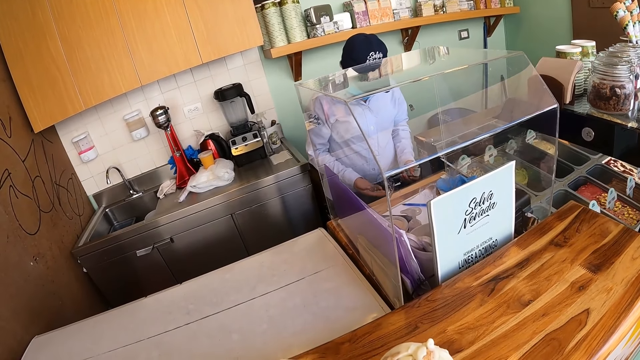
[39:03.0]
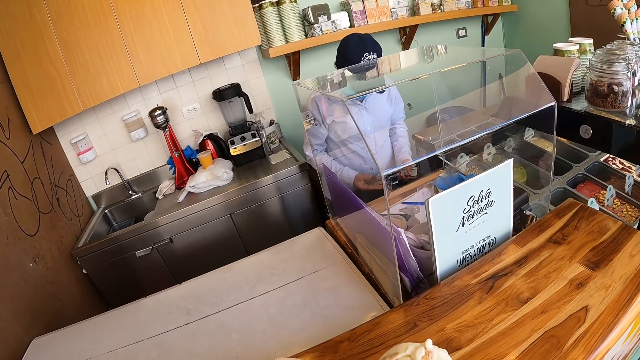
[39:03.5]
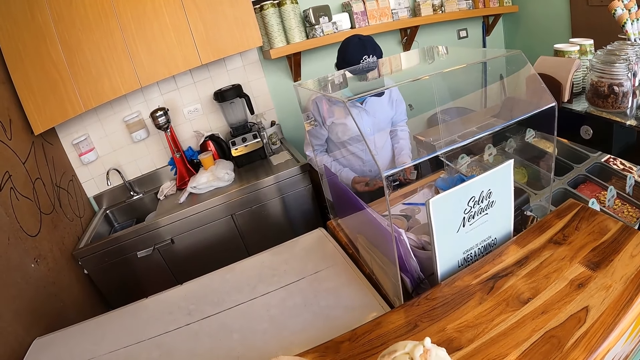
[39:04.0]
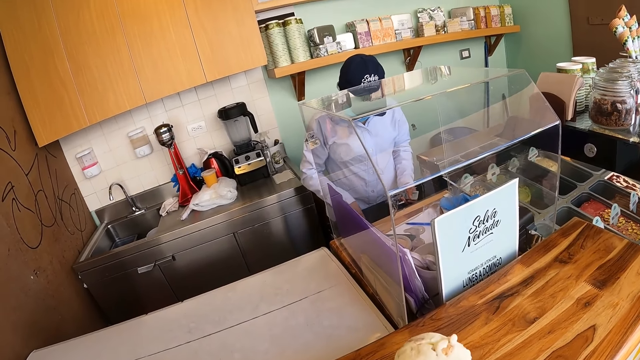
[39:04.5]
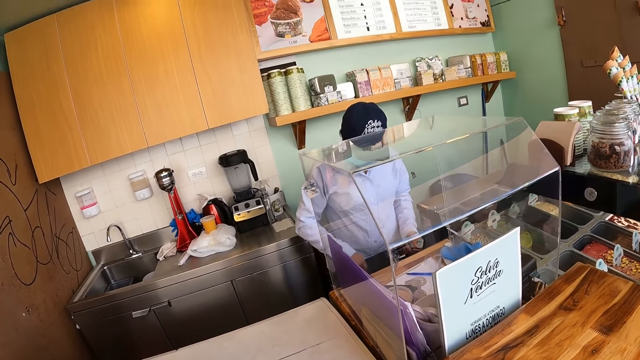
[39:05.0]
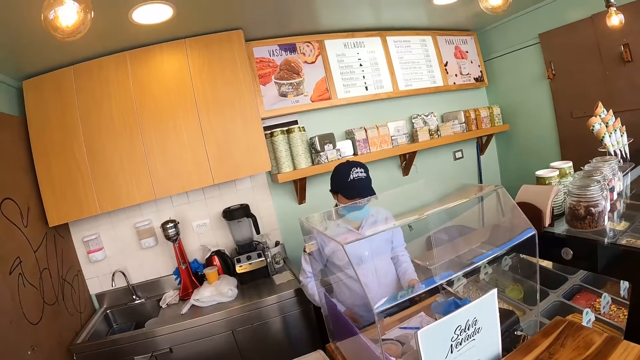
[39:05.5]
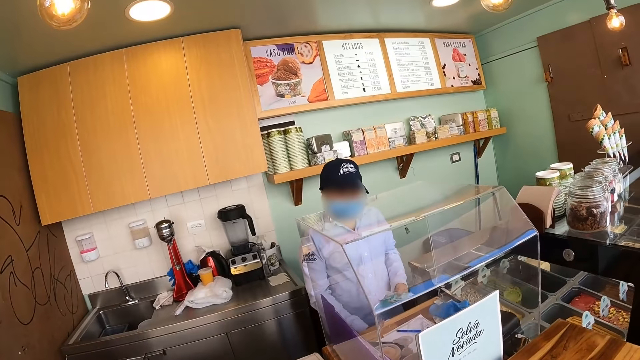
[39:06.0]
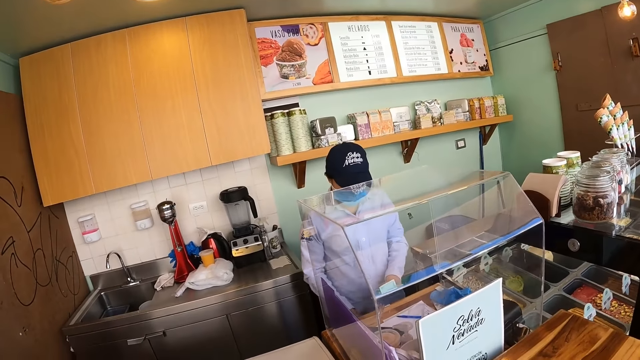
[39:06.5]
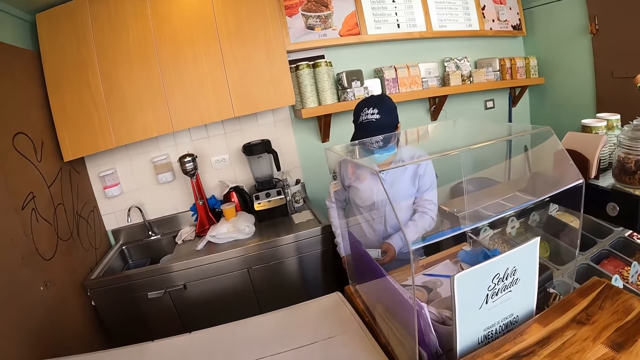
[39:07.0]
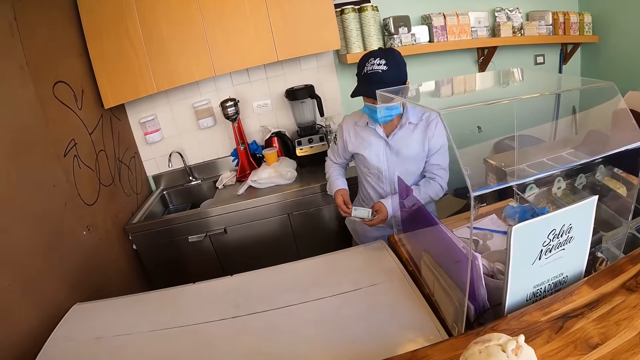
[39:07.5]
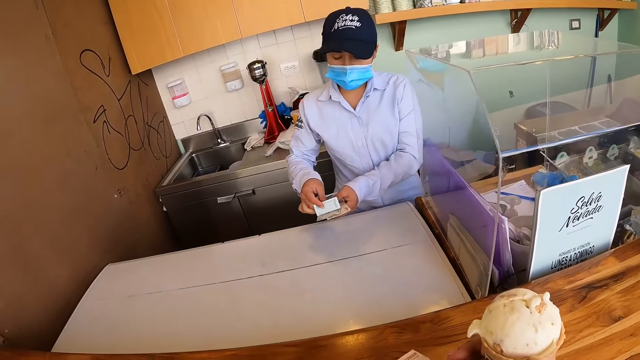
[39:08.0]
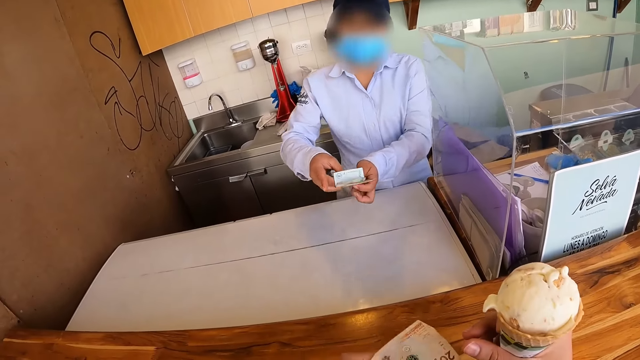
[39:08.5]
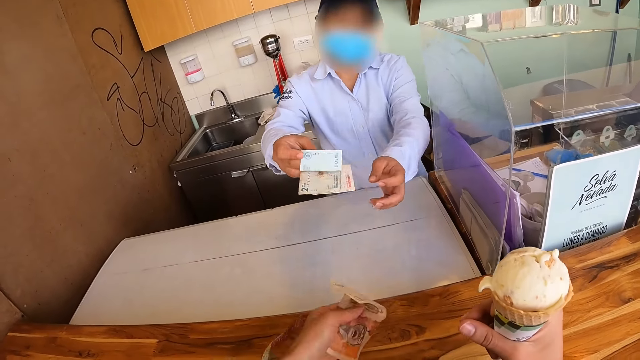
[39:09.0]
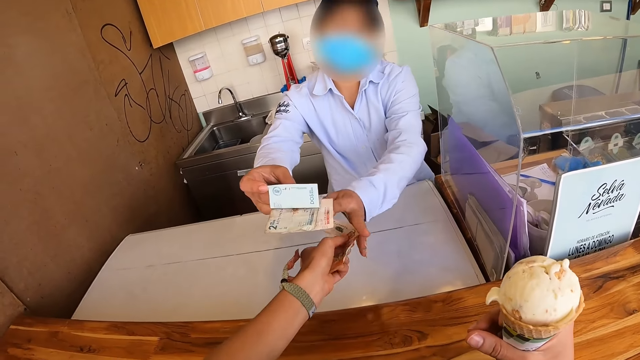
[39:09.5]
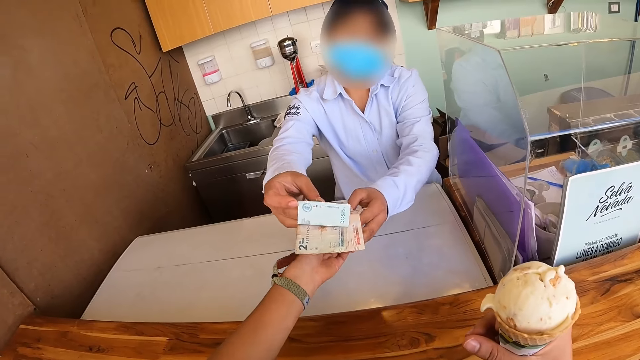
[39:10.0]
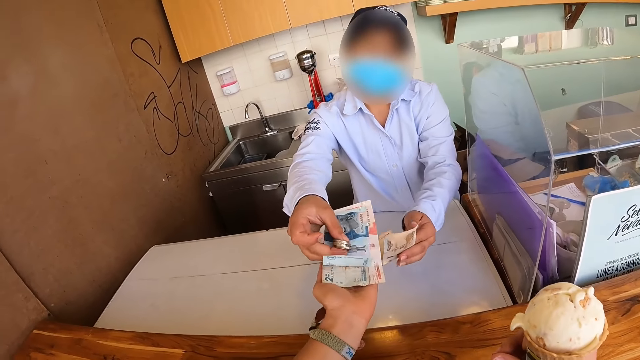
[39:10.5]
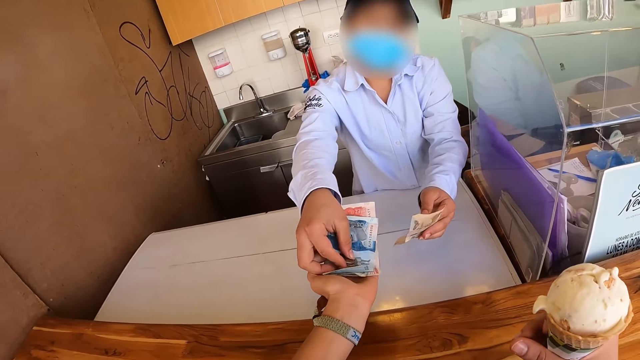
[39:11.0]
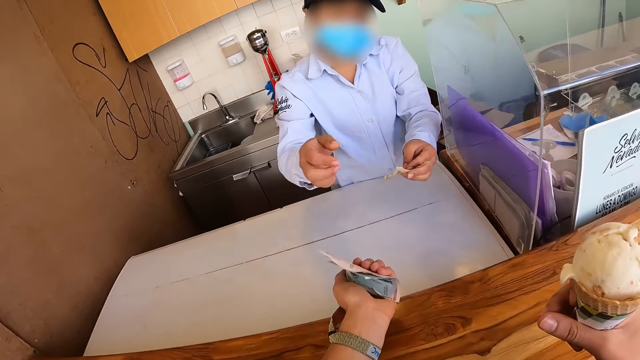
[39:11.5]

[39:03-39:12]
A woman takes the money from the camera wearer with the left hand. The camera wearer takes the money from the woman.

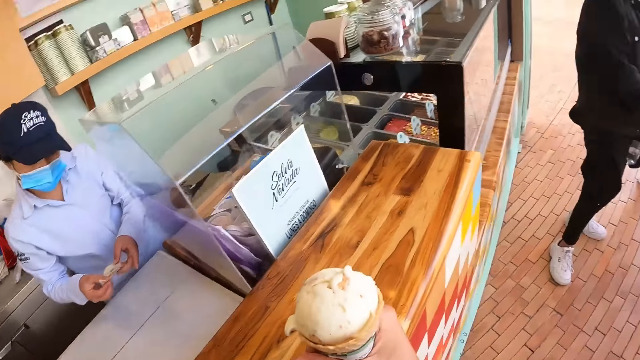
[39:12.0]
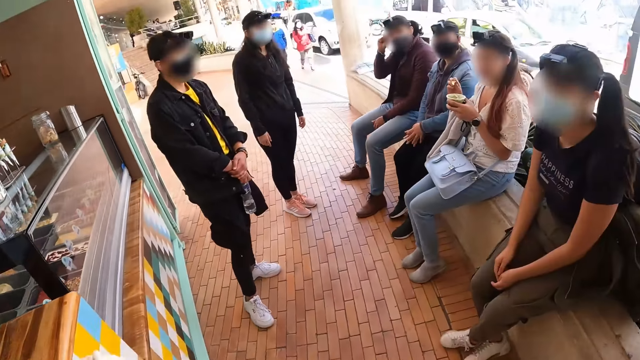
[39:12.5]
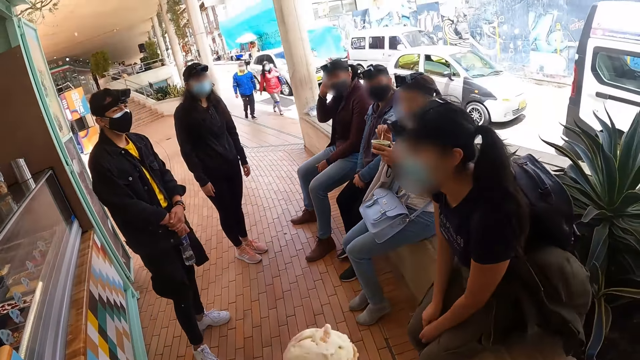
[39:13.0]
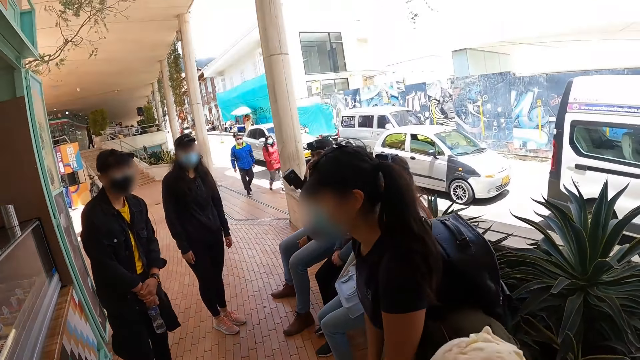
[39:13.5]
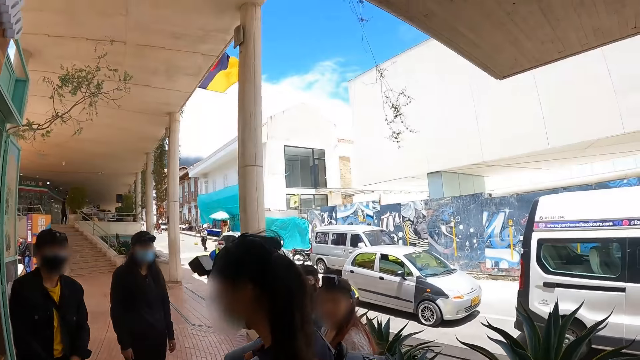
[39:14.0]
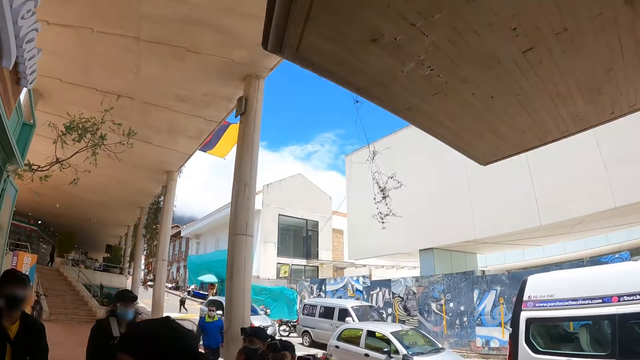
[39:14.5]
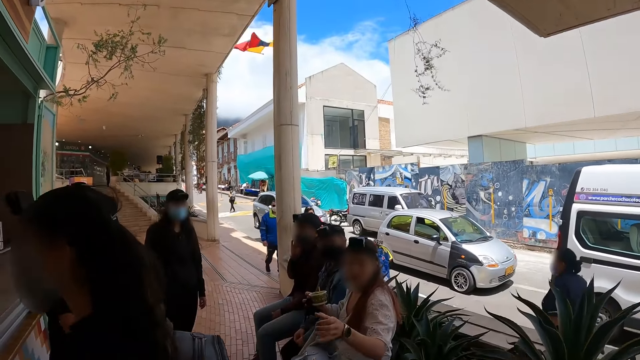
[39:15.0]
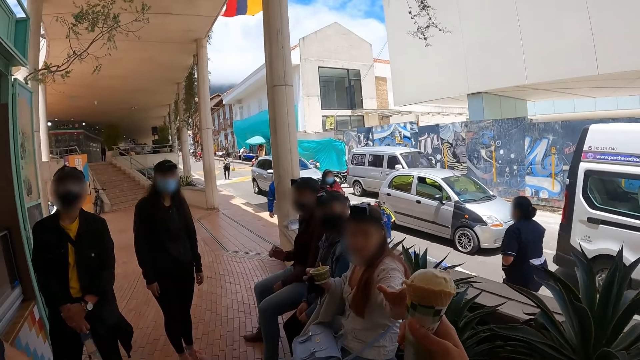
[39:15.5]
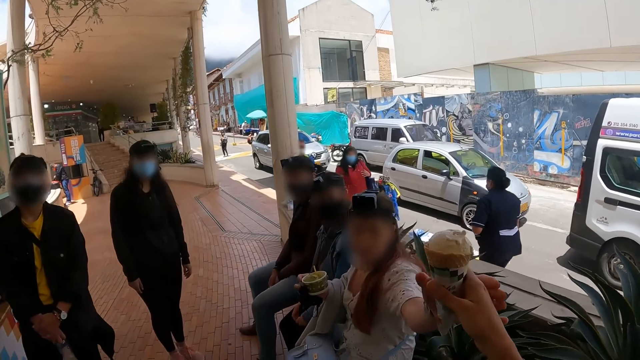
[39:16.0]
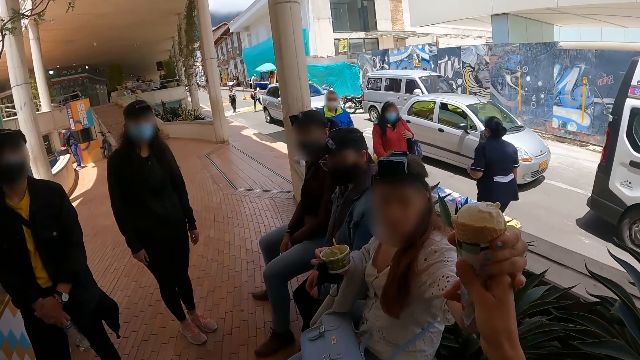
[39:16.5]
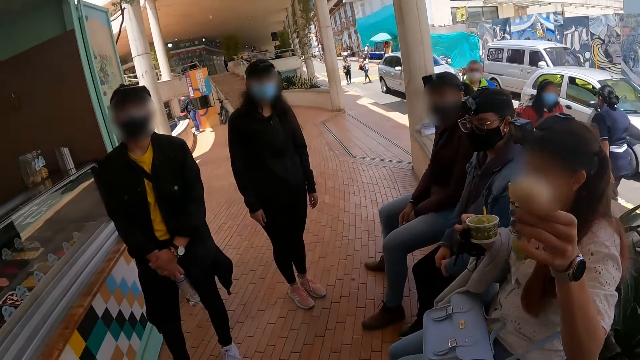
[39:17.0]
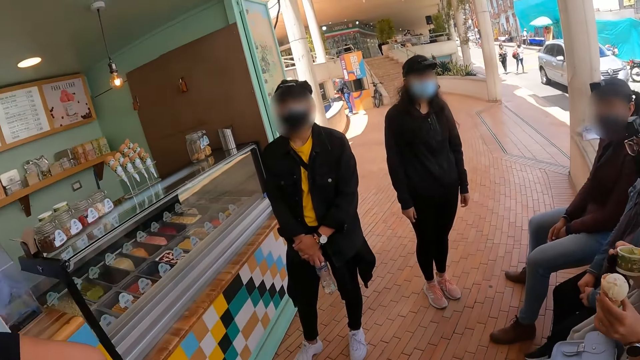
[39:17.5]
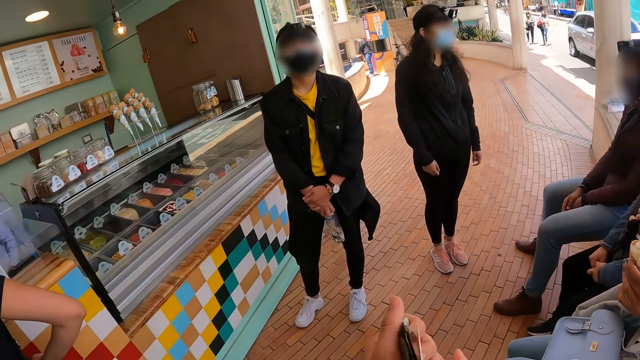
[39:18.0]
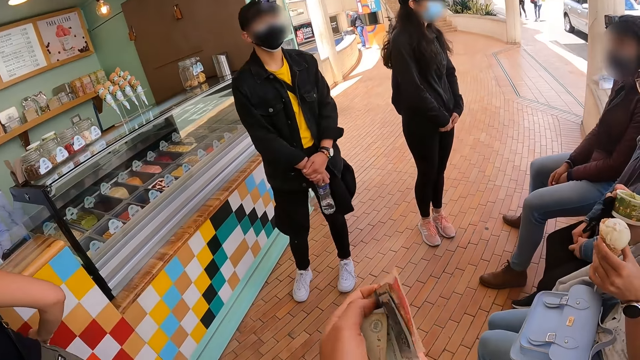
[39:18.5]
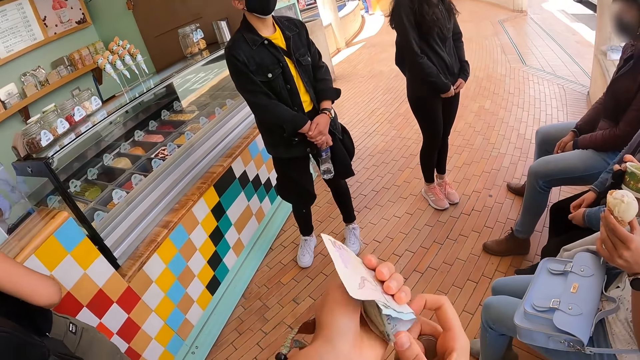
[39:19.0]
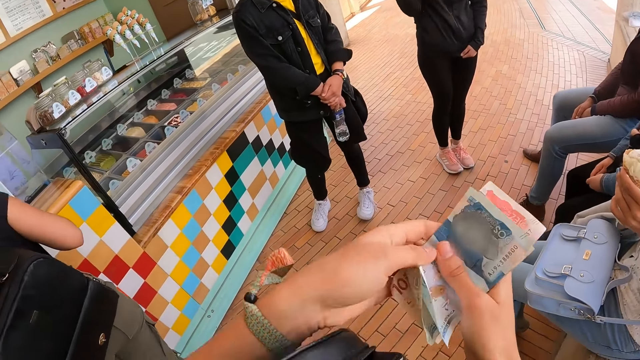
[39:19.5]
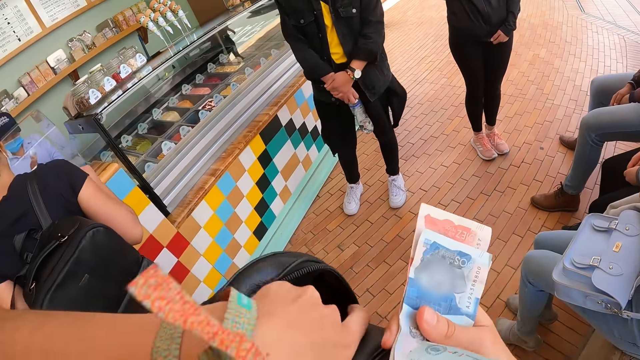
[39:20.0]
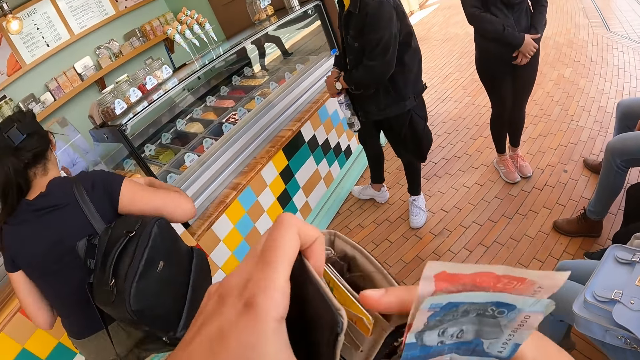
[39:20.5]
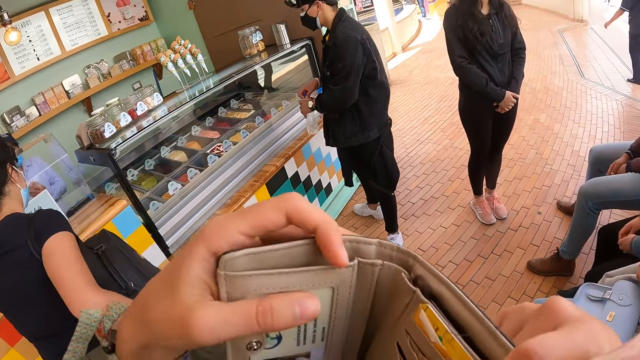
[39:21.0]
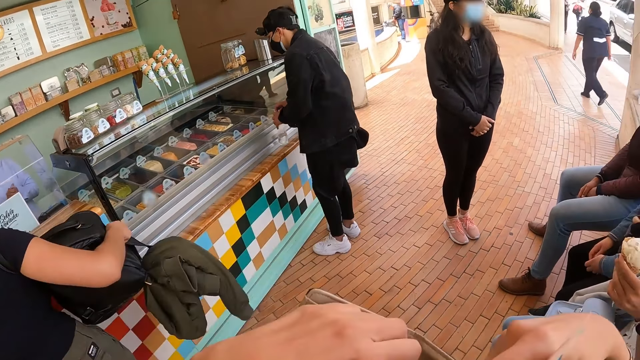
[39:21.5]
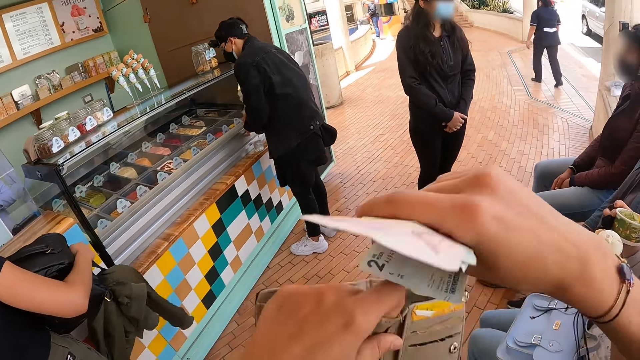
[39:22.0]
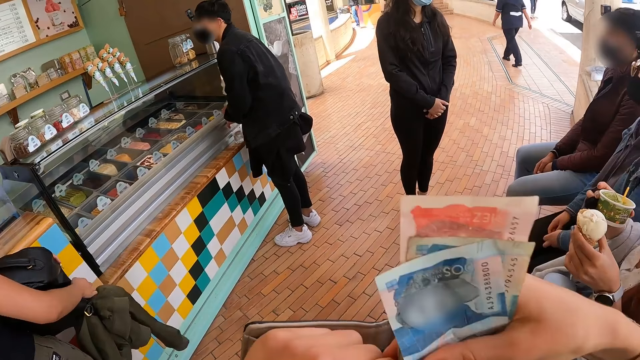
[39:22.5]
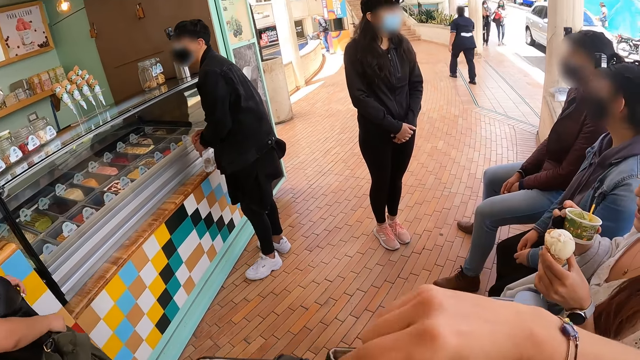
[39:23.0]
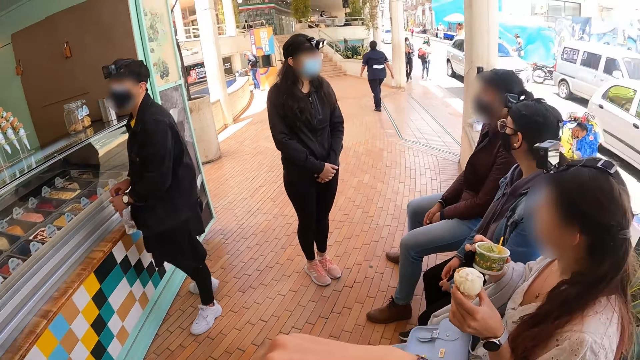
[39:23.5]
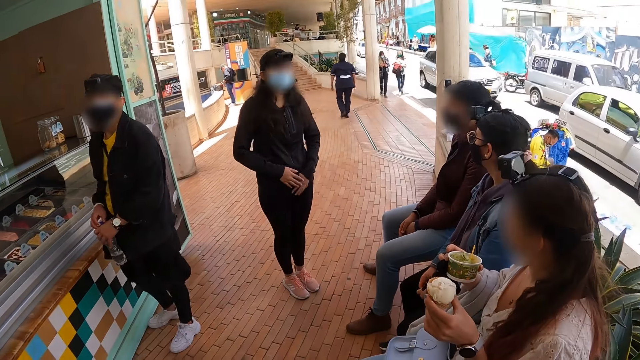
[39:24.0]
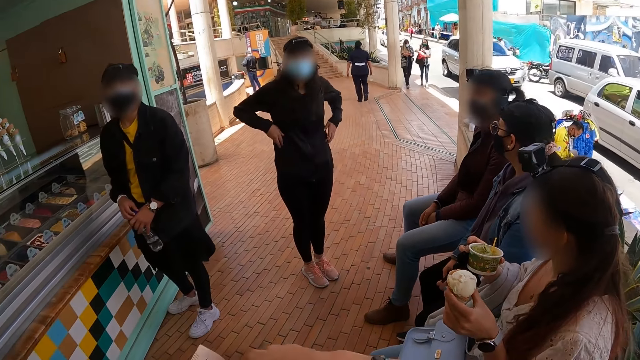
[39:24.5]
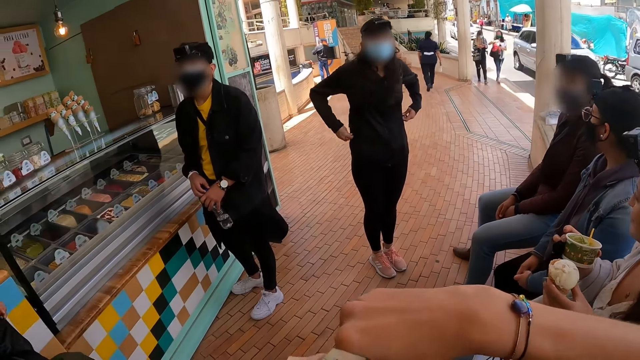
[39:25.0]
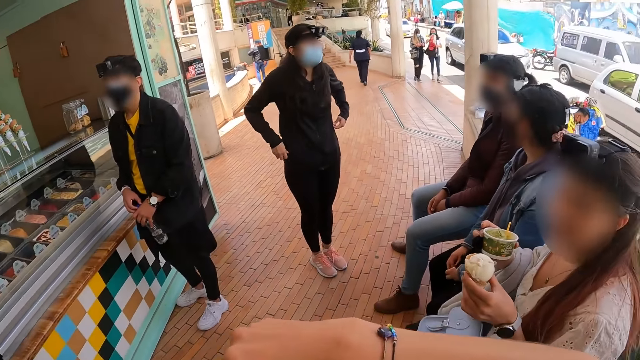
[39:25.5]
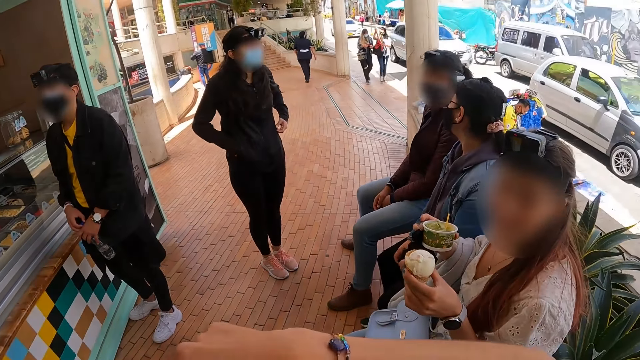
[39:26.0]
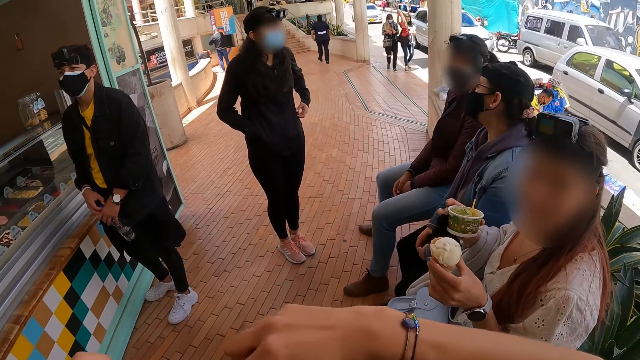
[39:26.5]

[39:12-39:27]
The camera wearer walks around the room. They give a woman the ice cream. They hold the money with the right hand. They look at the watch on the left hand. They pick up the wallet. They open the wallet and put the money in the wallet.
